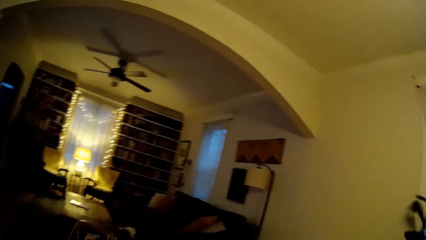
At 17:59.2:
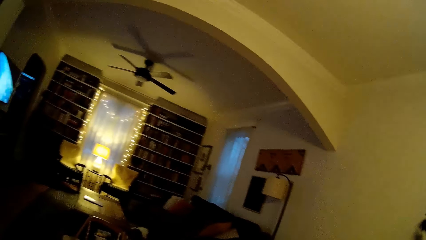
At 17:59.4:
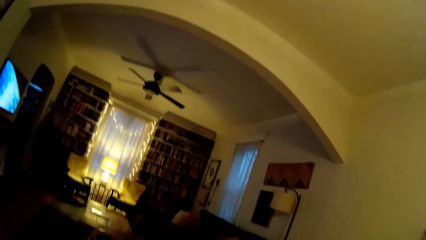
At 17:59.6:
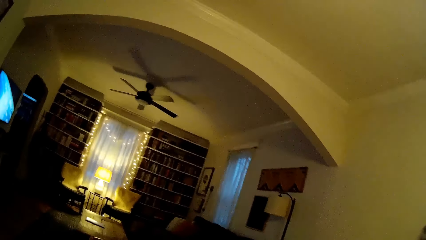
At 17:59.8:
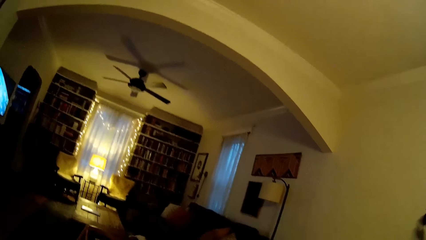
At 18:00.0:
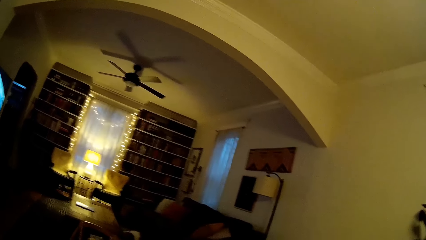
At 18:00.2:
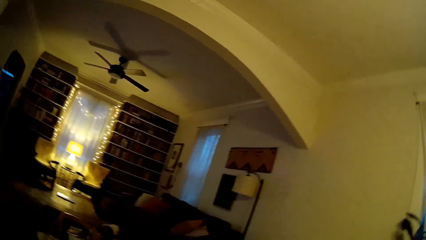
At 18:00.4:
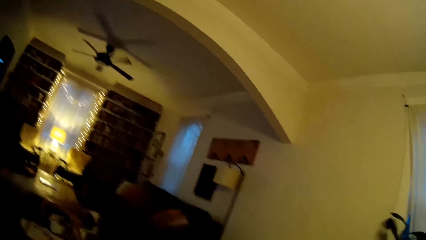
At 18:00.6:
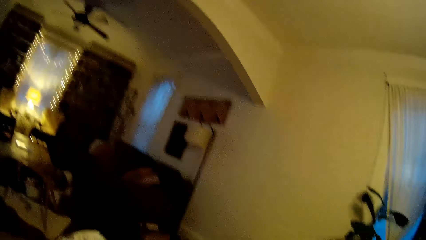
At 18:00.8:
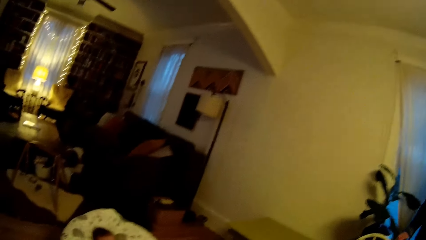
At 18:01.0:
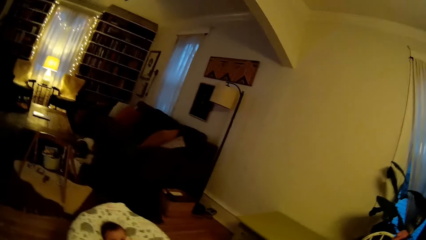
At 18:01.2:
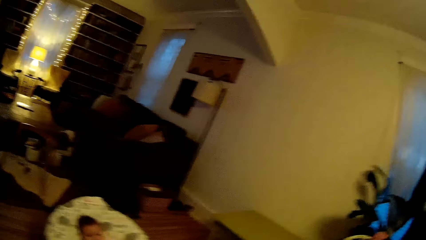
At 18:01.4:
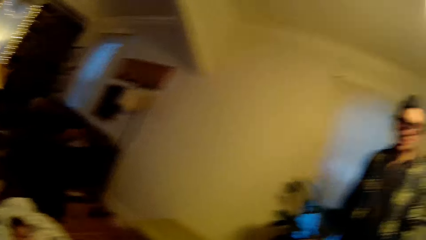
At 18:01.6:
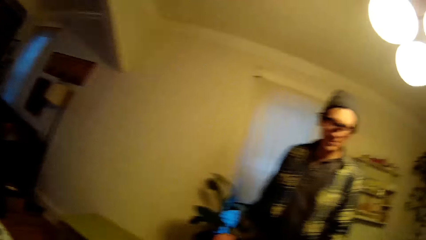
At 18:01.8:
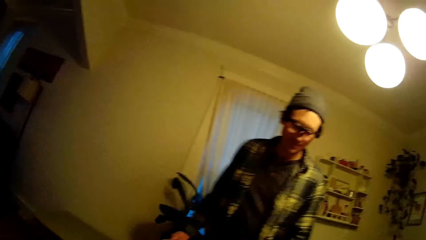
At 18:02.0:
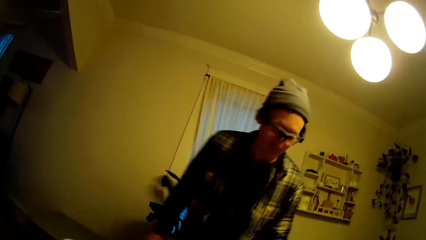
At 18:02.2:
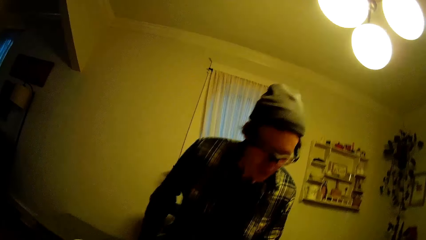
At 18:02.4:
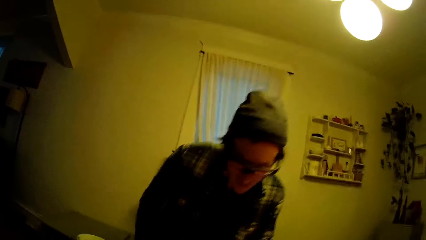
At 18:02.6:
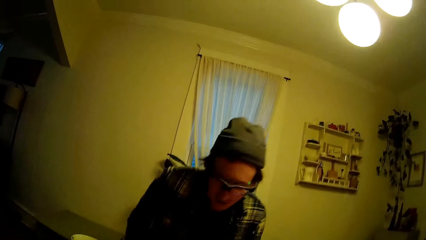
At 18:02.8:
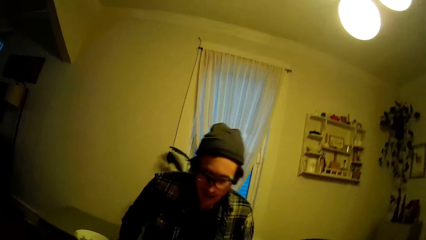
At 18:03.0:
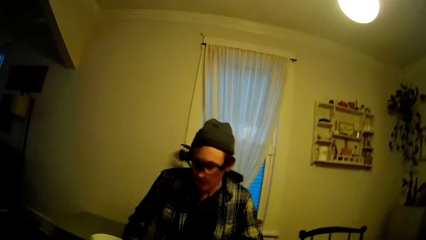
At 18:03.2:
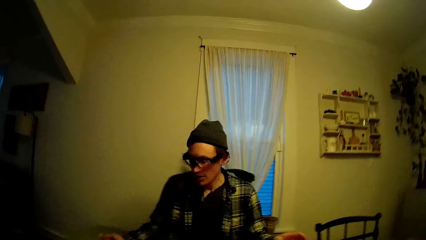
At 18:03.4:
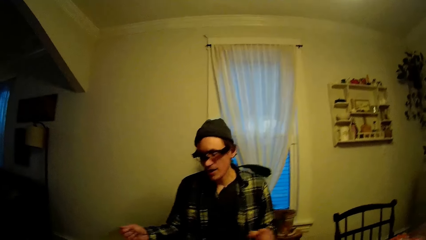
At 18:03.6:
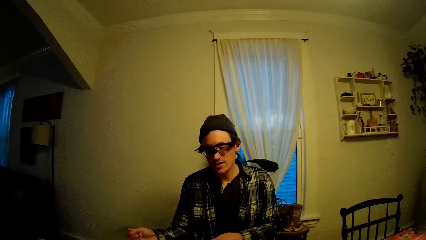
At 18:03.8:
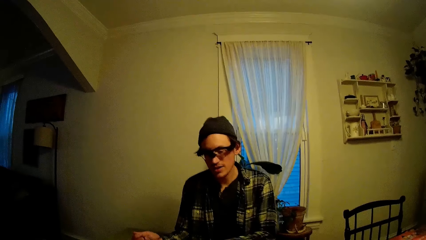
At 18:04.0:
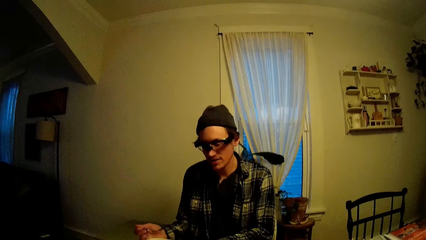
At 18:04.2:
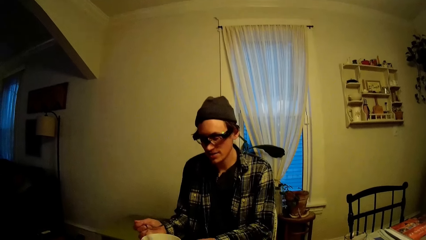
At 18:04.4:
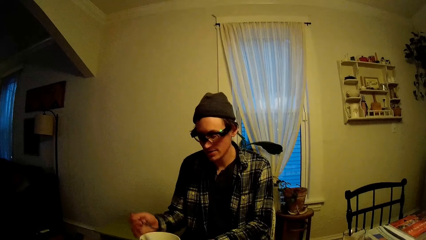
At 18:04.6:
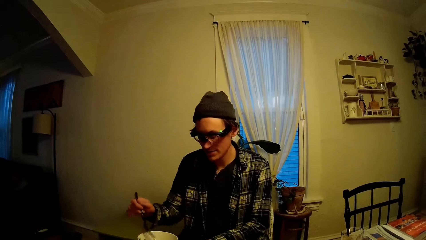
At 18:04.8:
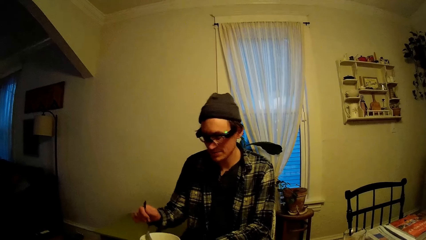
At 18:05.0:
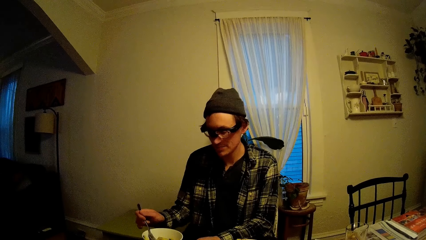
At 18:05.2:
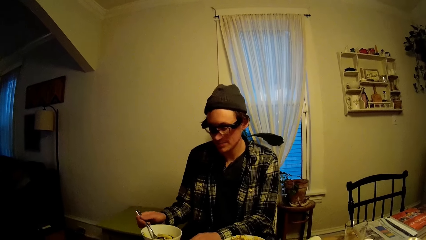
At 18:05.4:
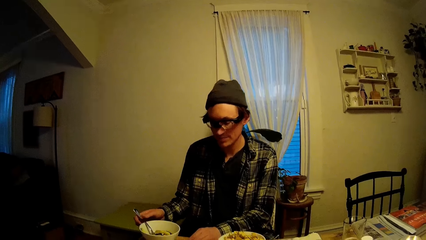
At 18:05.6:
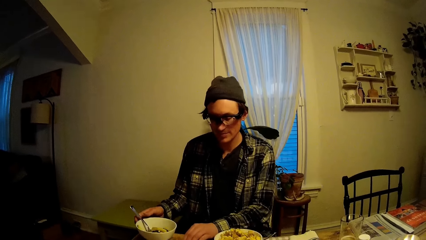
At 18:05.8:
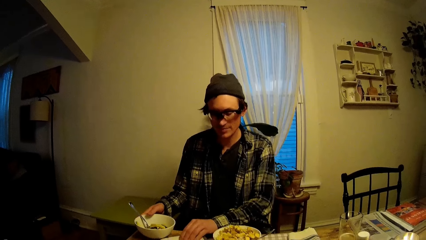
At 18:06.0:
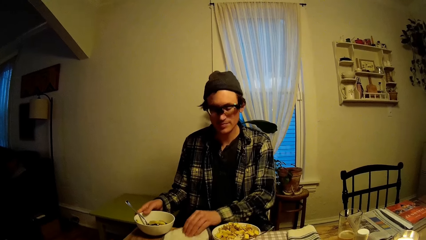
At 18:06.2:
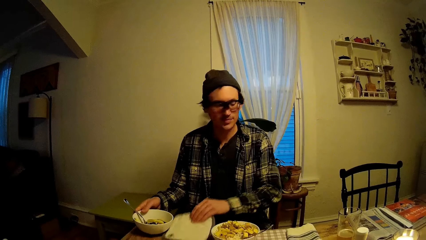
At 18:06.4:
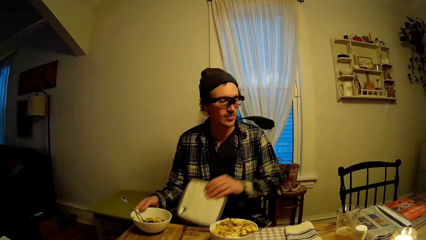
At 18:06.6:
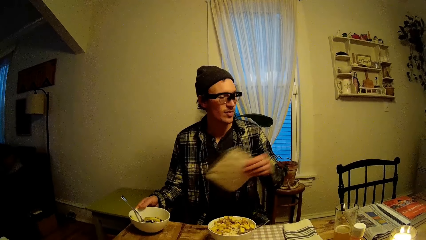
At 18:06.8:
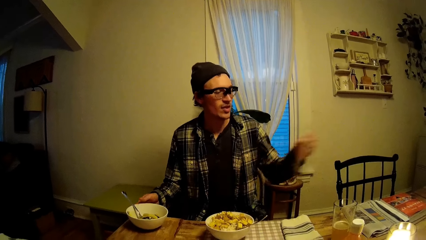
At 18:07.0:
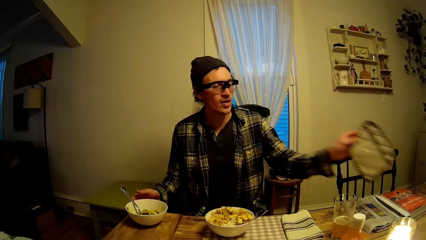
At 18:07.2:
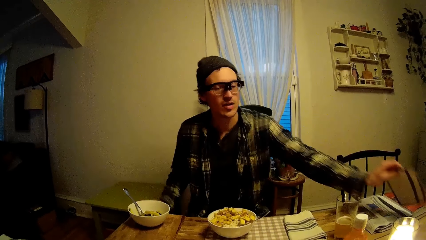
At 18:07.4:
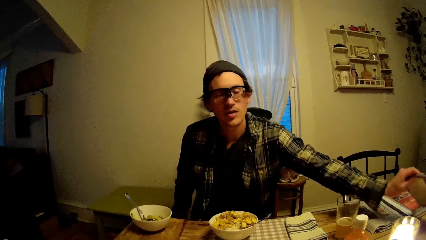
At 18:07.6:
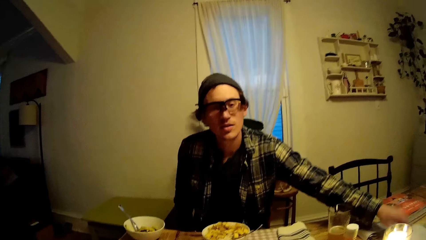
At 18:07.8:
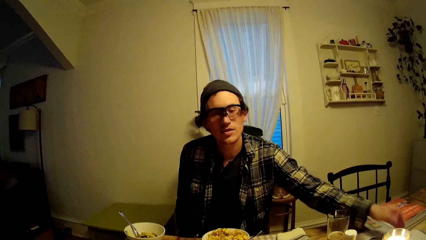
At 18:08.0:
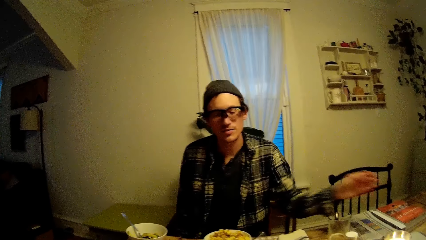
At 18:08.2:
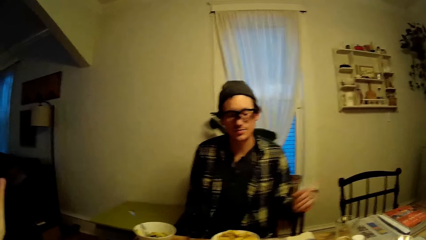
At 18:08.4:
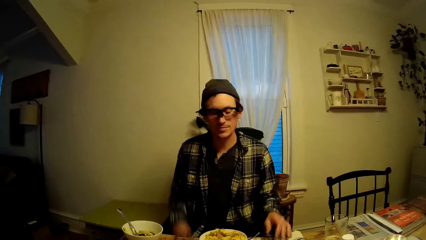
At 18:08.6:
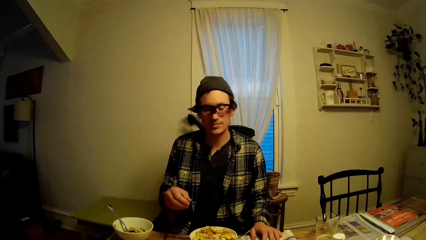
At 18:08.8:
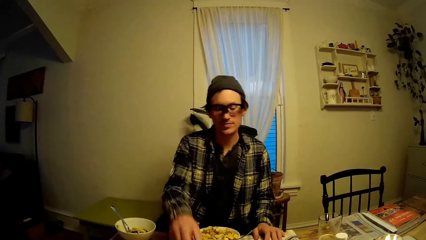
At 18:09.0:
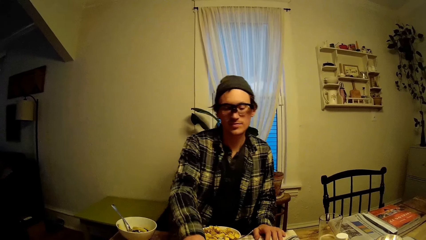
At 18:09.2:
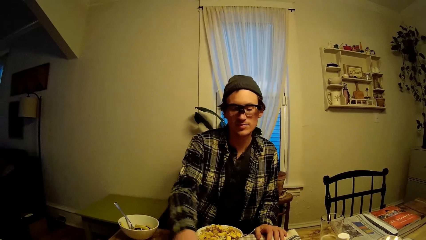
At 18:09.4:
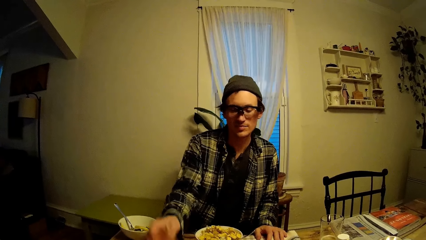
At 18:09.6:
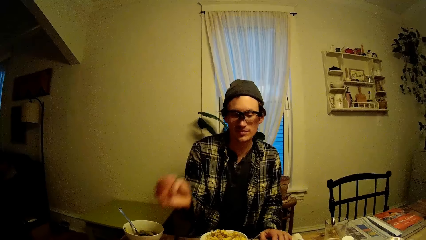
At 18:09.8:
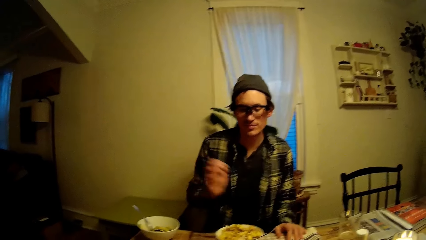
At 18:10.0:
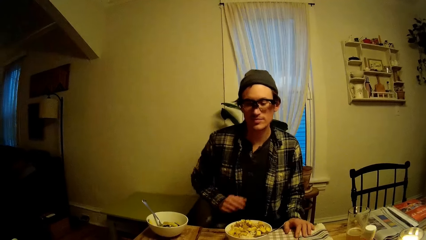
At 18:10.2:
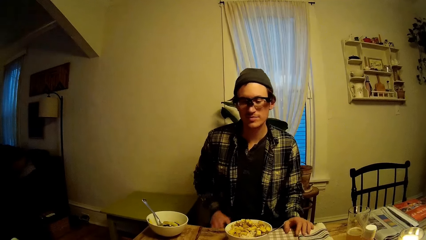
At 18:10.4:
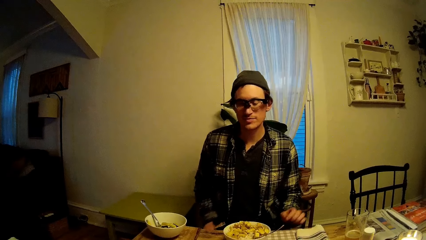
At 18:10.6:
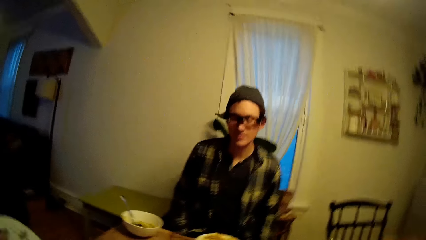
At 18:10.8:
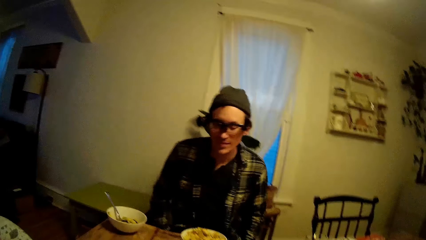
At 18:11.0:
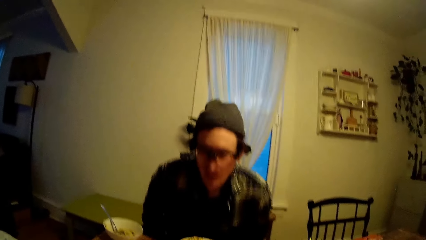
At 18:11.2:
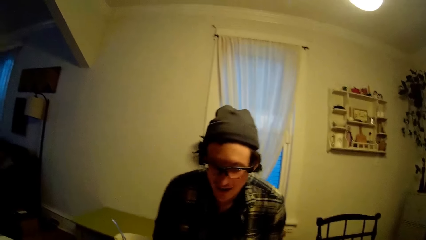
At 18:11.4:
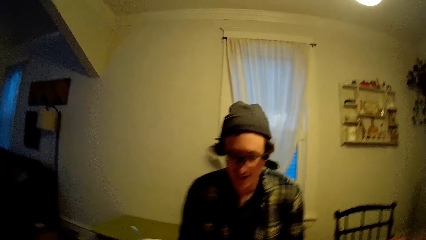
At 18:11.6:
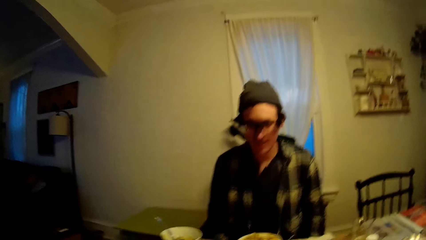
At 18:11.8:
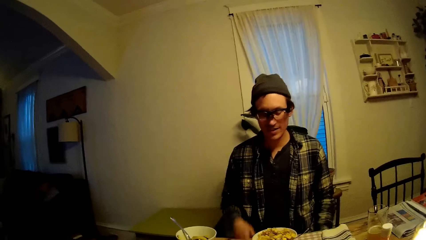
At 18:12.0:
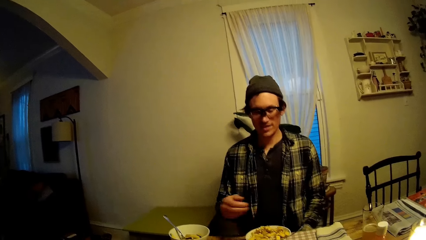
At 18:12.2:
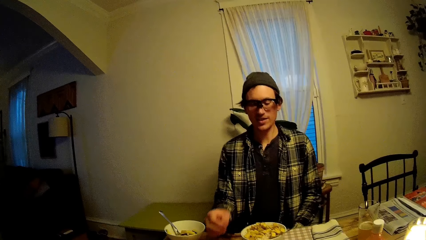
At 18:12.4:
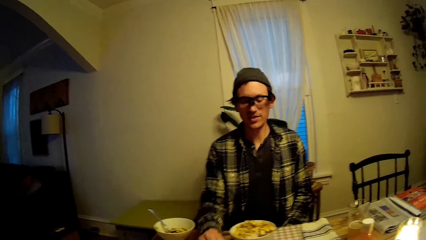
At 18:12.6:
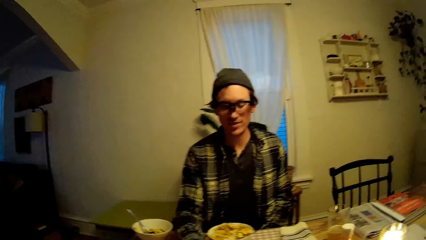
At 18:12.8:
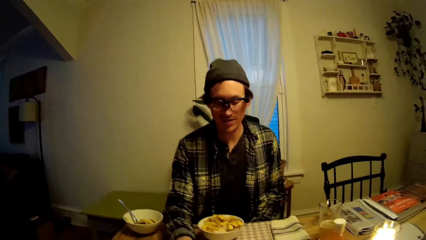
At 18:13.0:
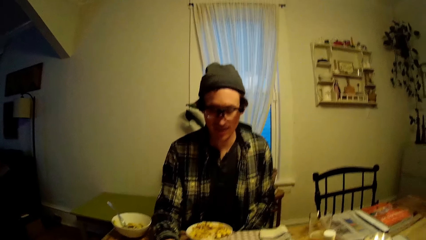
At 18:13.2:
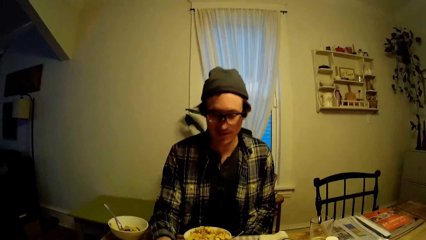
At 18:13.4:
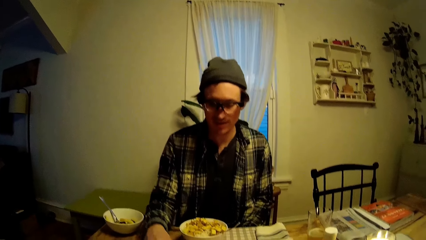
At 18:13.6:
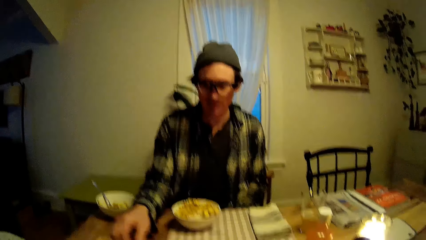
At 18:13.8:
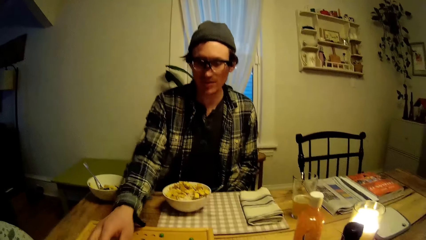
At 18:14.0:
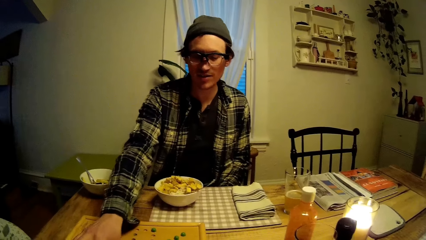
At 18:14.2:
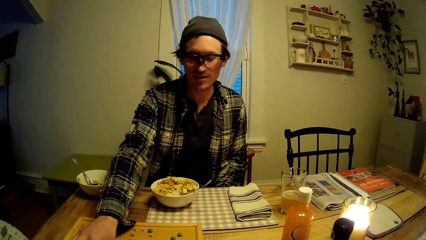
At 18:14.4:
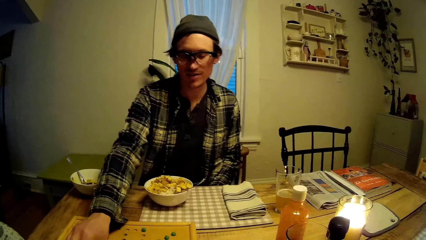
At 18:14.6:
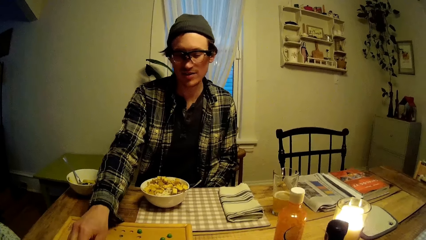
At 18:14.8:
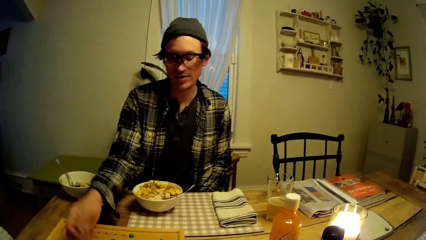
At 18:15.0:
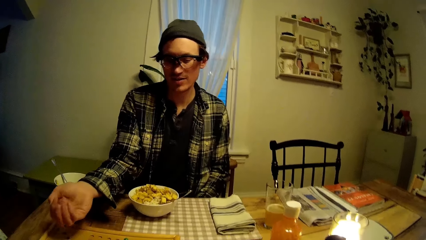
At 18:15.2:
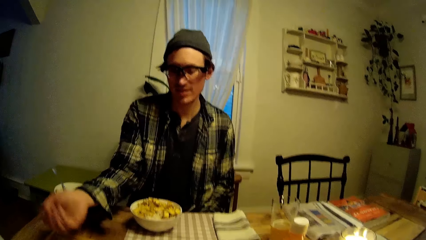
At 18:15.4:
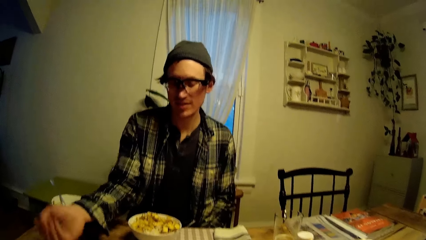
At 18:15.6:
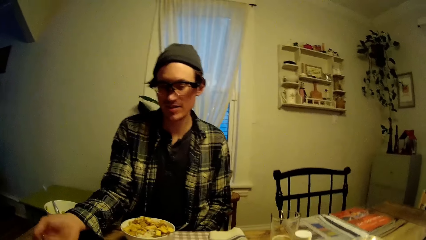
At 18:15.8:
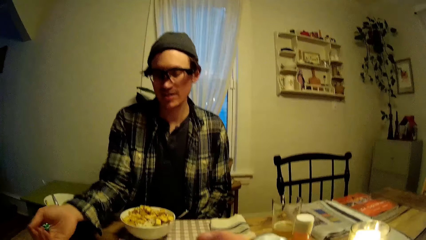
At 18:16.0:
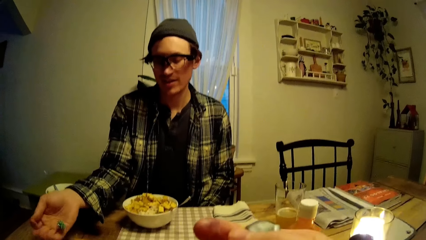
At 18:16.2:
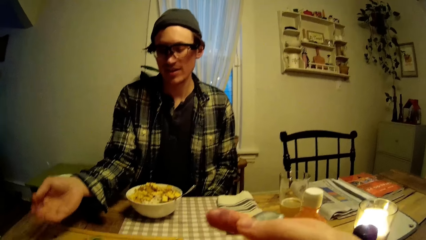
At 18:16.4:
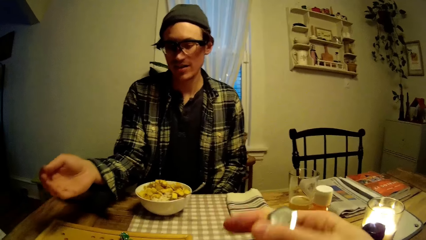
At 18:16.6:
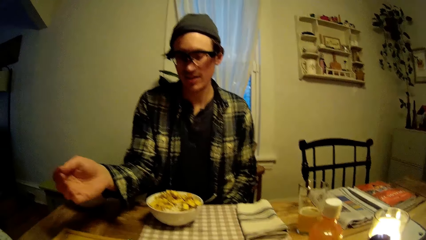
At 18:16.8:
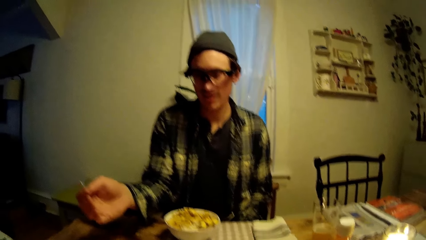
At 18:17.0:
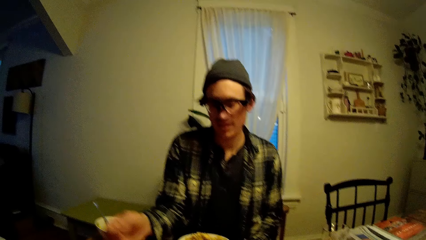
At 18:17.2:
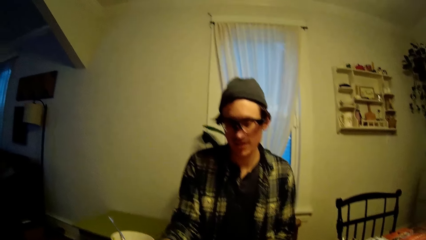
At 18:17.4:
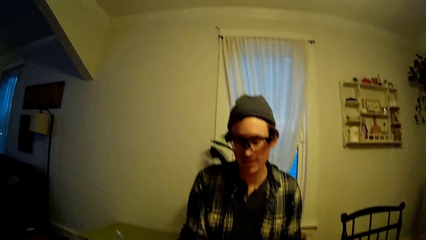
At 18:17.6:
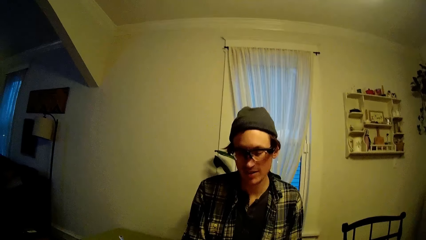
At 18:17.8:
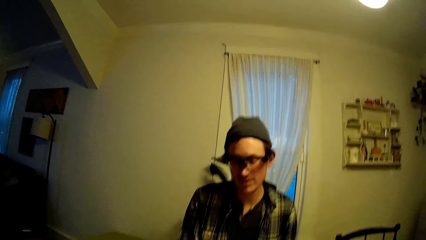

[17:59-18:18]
A man sits on a chair at the dining table opposite the camera wearer. The man places a fork or spoon in the plate on the dining table with his right hand. The man holds the plate with his right hand and picks a pad from the table with his left hand. The man moves the table mat with the left hand. The man places the pad on the table with his left hand. The camera wearer talks to the man. The man picks the dice on the table. The man drops the green dice on the board on the dining table with his right hand. The man places his right hand on his lap and adjusts the chair with his hands. The man picks the green dice from the board on the dining table with his right hand. The man shakes the dice with his right hand. The man plays. The man tosses the dice with his right hand. The camera wearer raises her right hand. She lowers her right hand.
